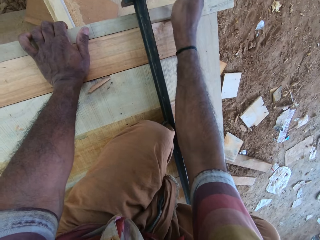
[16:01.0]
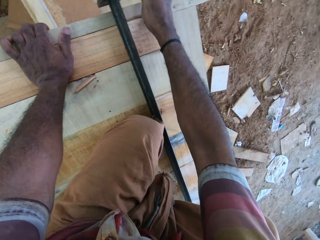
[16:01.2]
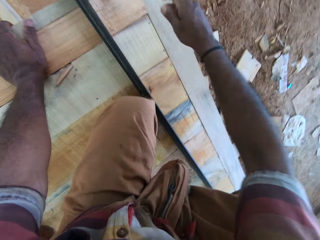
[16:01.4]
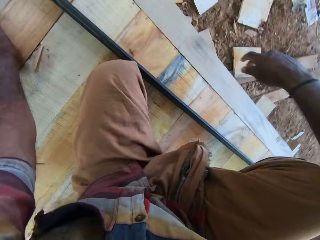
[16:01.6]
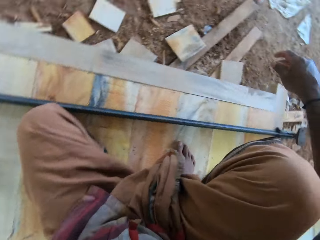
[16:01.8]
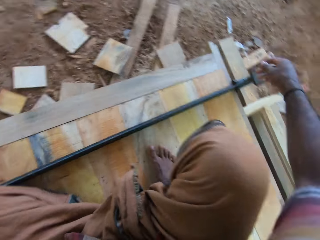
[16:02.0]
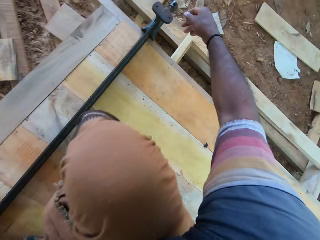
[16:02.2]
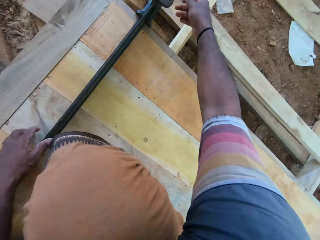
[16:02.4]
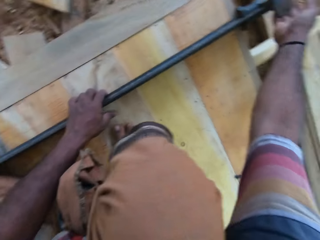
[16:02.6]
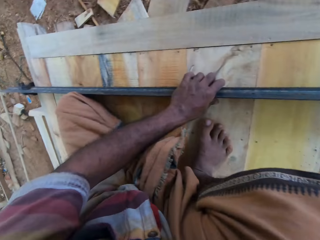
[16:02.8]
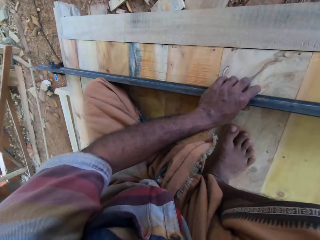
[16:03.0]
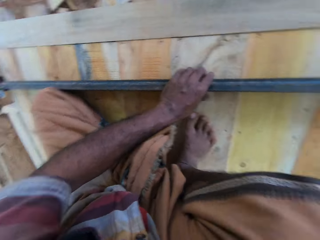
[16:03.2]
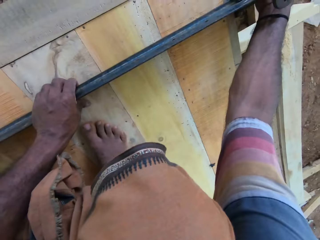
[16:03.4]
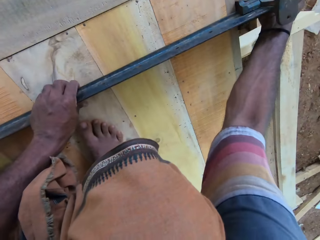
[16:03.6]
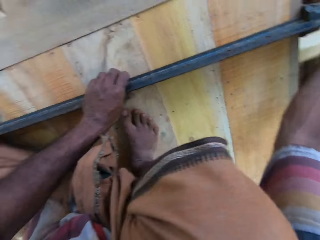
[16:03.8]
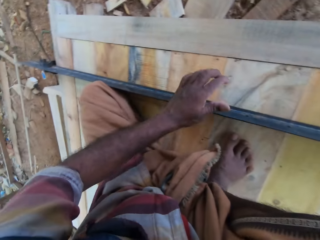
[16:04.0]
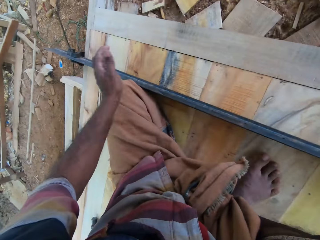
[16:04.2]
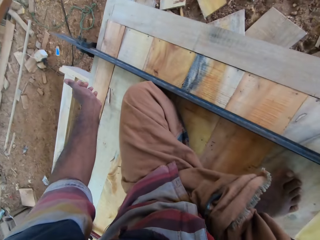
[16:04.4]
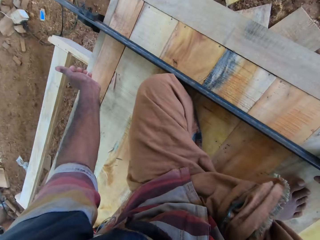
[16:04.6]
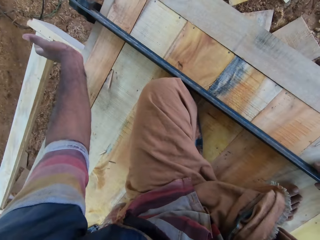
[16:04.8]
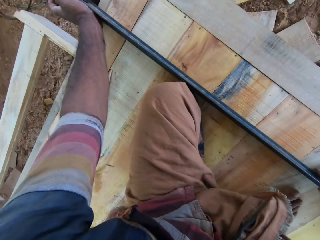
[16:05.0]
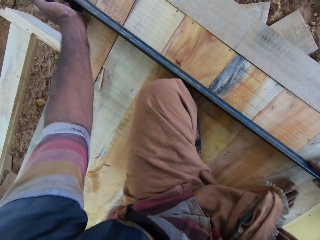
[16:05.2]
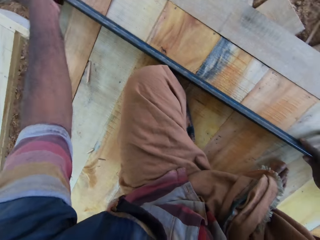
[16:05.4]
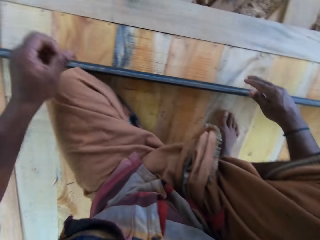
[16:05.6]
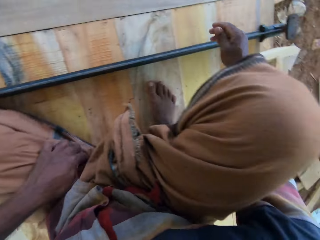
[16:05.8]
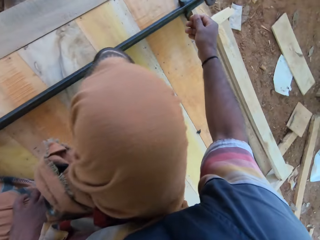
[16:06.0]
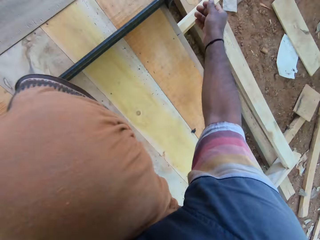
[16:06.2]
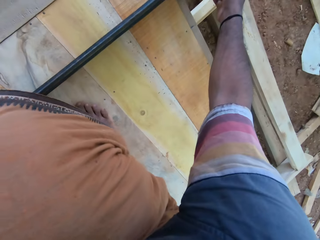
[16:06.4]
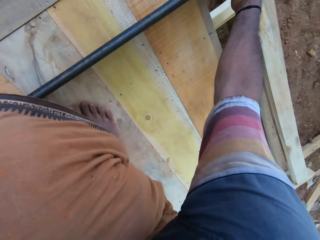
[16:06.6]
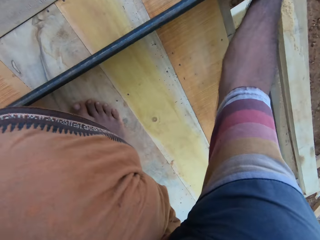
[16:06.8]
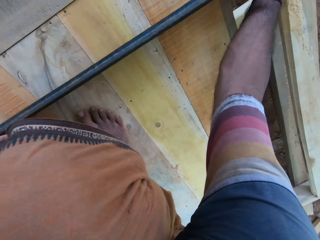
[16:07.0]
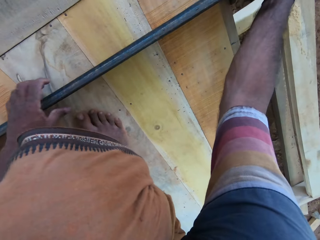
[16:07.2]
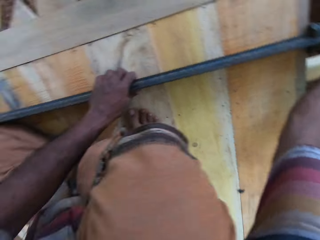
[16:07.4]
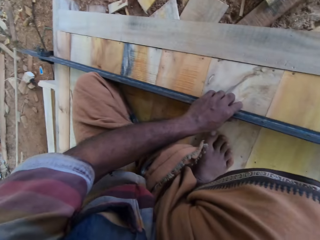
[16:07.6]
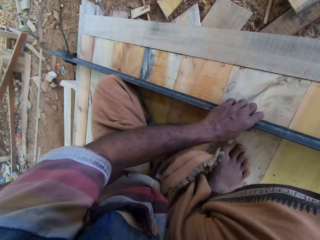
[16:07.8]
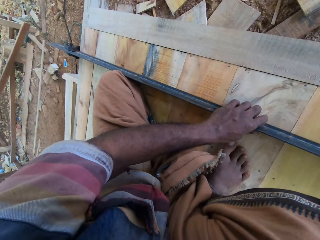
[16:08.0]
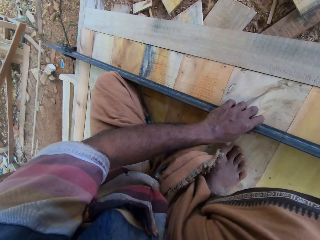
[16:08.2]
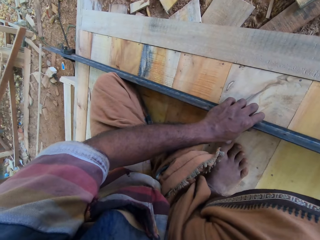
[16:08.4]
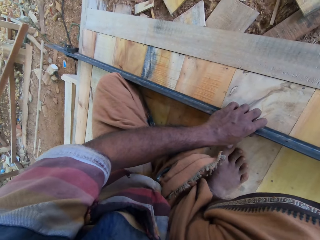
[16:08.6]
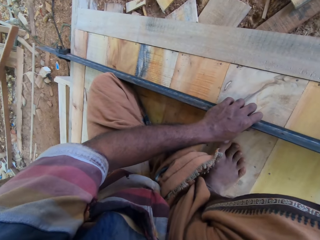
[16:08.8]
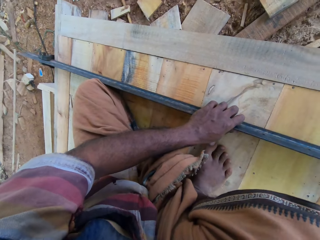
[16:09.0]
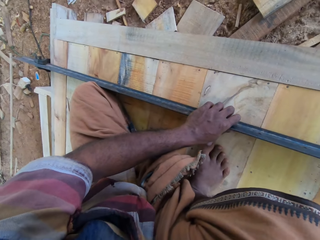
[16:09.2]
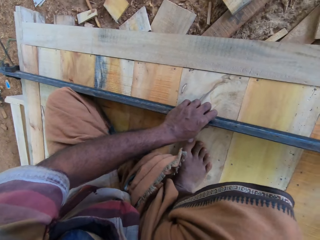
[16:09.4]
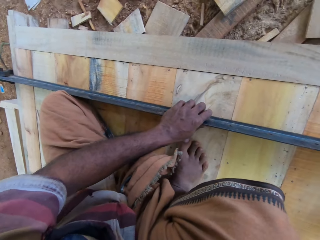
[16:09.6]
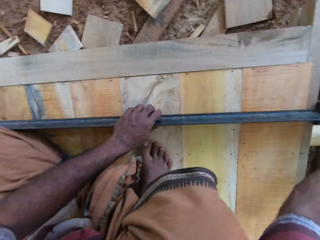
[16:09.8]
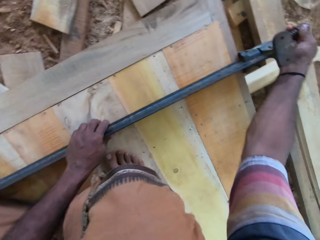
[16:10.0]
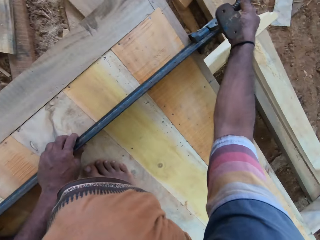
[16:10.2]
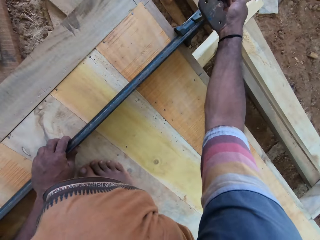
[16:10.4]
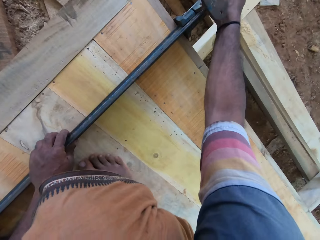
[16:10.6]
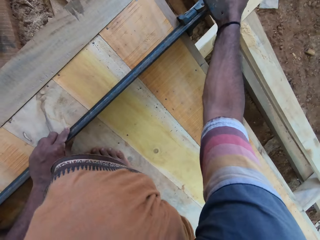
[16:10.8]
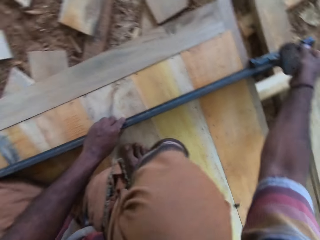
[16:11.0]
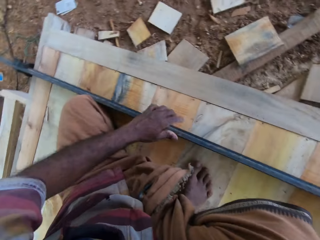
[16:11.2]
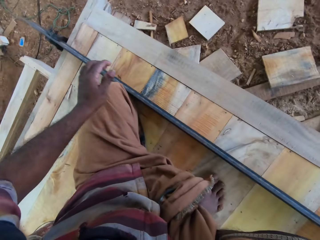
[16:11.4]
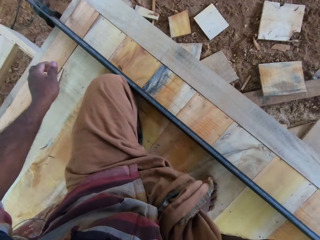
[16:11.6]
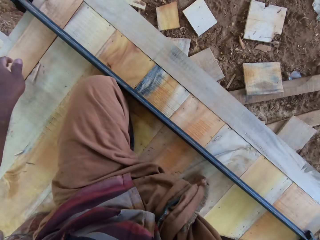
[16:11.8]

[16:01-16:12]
The camera wearer turns the head. They adjust the metal with the left hand. They turn around. They stretch the hand towards the metal. They turn the head. They move beside the metal. They turn the head.

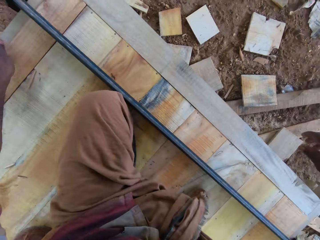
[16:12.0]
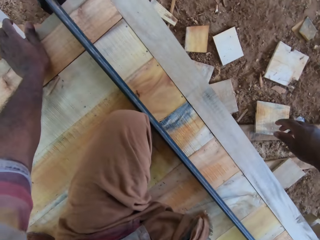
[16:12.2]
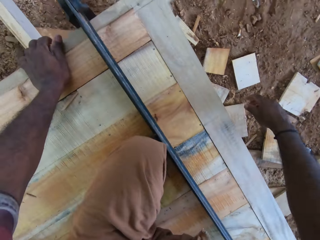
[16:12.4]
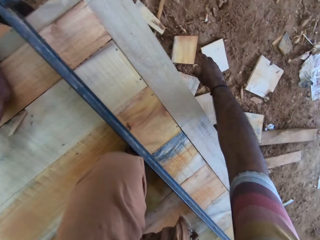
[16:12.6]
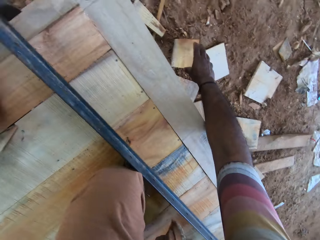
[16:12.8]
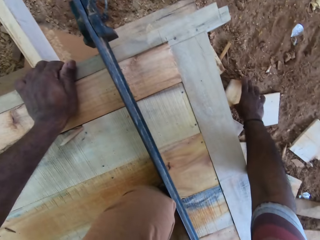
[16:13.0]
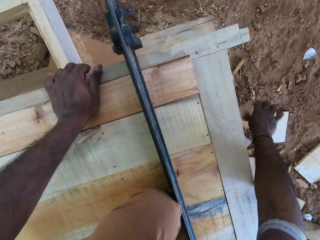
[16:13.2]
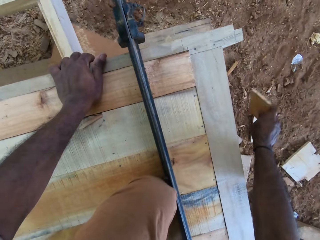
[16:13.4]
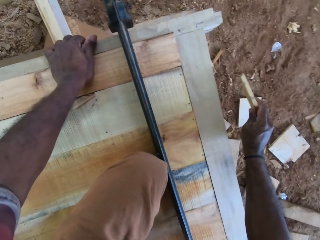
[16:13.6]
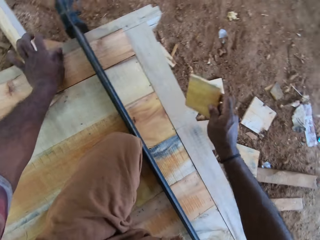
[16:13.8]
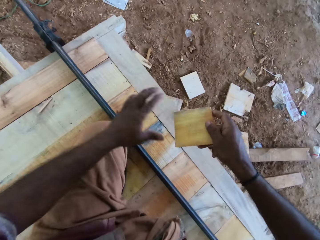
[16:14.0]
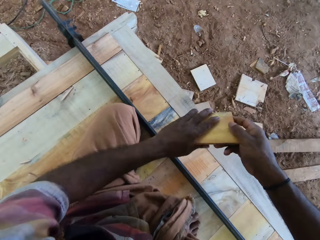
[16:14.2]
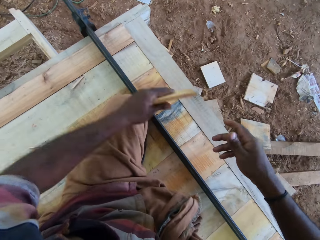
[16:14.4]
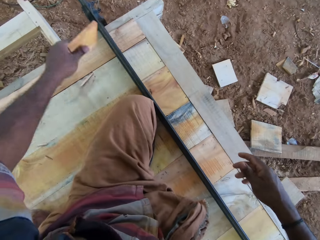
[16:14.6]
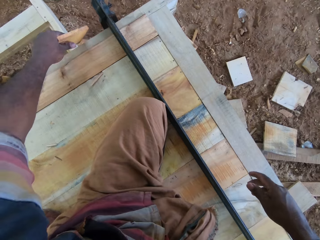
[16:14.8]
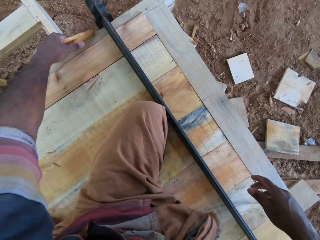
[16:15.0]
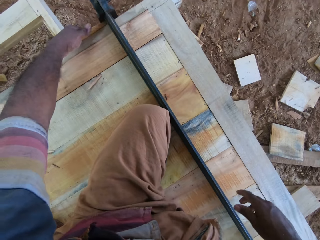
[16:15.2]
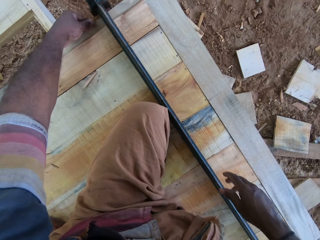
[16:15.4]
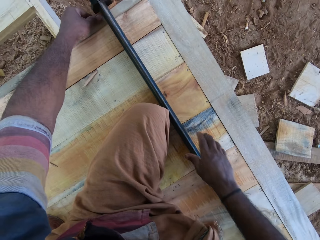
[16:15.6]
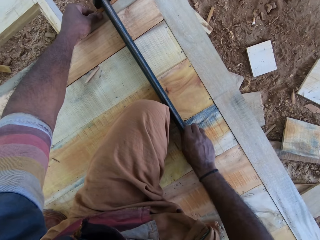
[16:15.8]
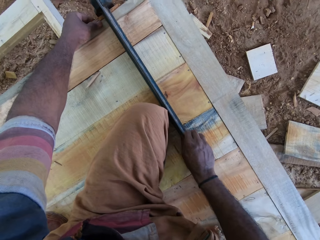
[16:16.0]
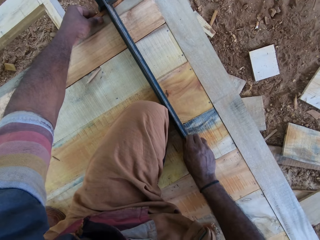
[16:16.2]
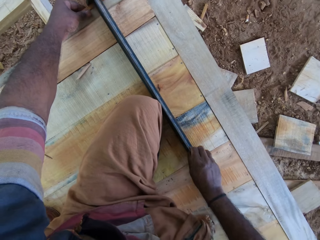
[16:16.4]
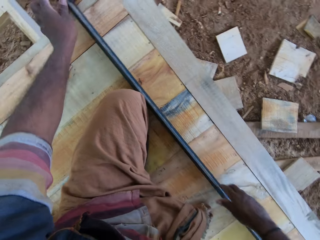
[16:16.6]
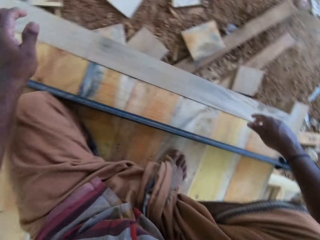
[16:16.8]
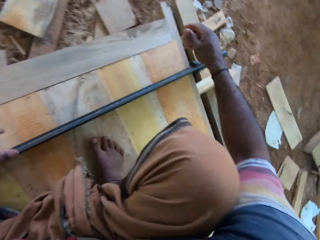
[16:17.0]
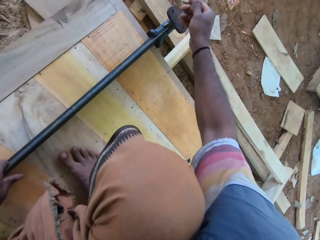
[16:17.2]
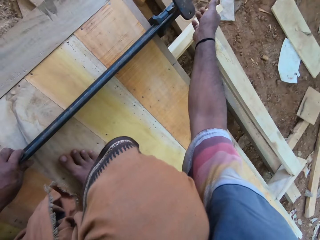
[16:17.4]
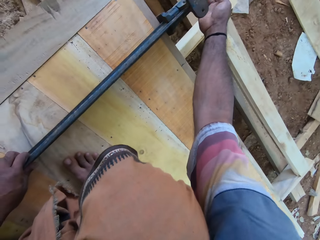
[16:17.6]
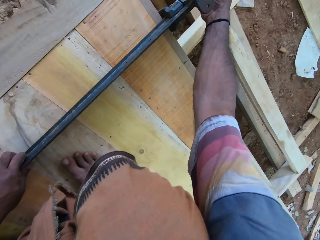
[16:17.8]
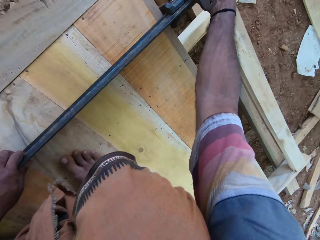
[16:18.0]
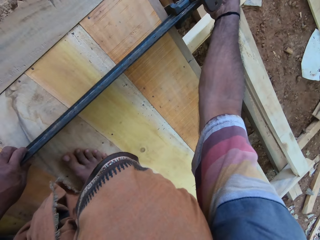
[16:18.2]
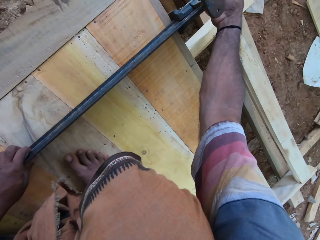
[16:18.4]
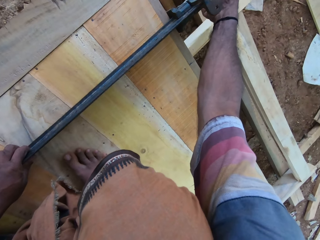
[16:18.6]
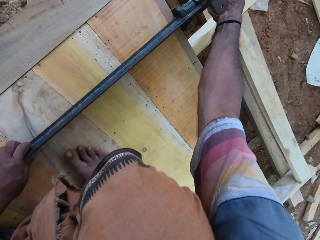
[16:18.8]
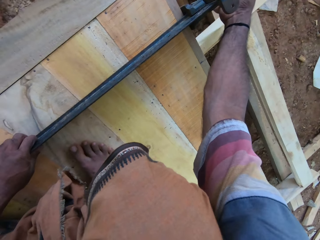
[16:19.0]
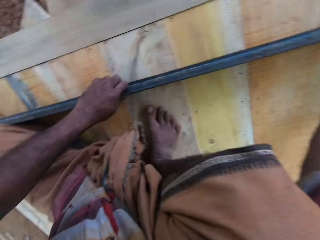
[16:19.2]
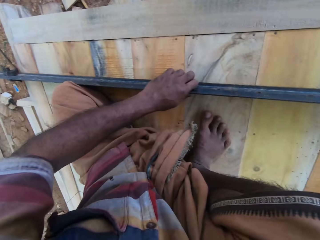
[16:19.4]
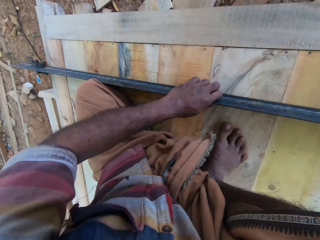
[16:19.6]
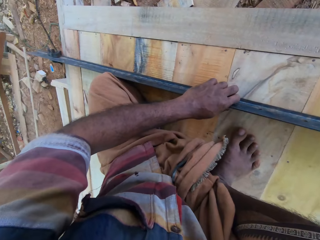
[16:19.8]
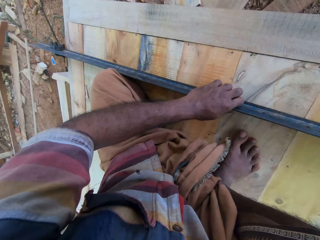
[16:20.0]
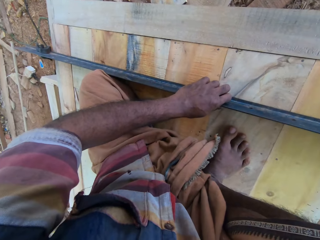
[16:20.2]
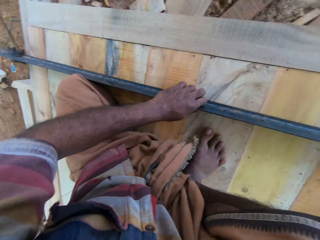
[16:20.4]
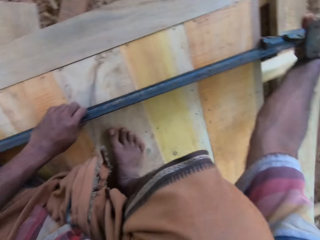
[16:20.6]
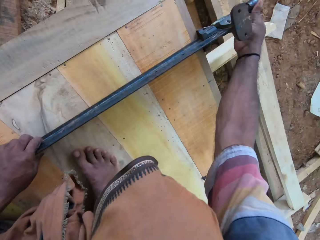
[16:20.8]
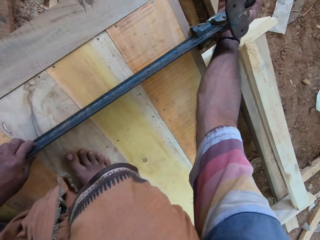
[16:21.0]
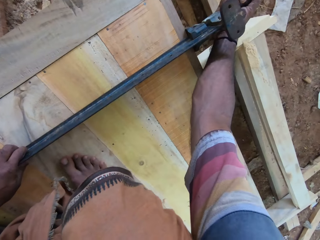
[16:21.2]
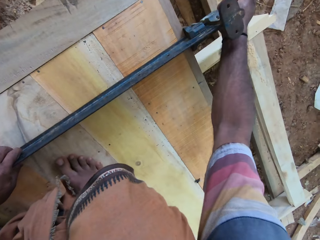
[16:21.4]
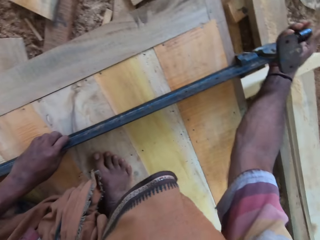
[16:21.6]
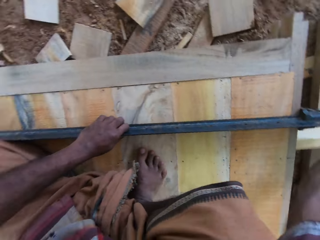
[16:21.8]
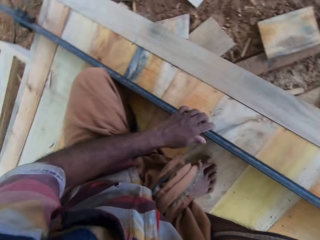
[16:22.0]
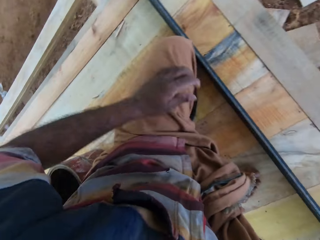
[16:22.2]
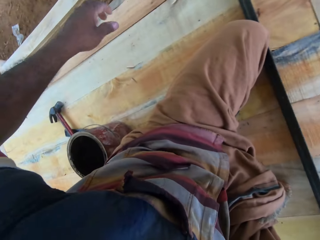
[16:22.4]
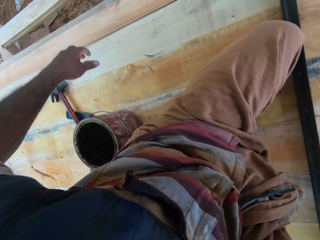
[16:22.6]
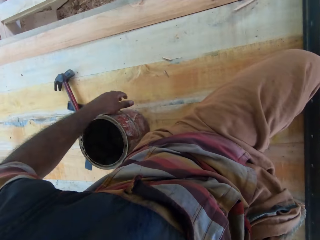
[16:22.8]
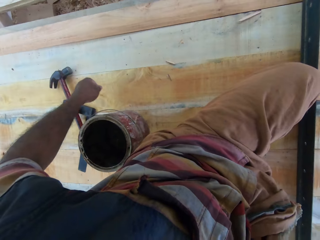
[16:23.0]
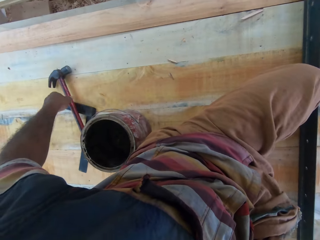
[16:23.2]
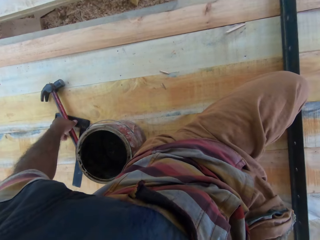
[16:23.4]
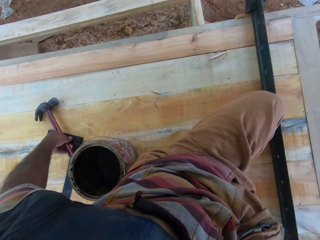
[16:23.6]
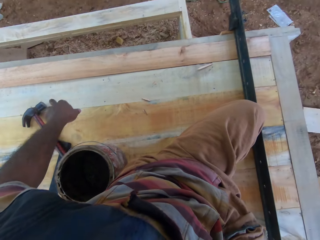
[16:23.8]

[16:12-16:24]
The camera wearer puts the left hand on the timber. They pick up a square piece of timber from the floor. They hold the timber with the left hand. They put the piece of timber on the furniture, on the table fence. They turn the head. They adjust the metal with the right hand. They lock the table fence. They turn the head. They adjust the metal with the right hand. They turn the head. They hold a hammer from the furniture.
